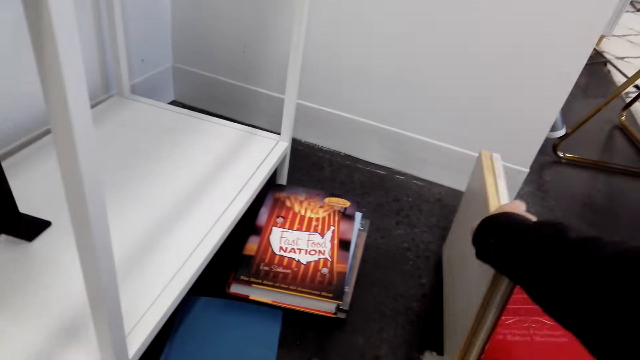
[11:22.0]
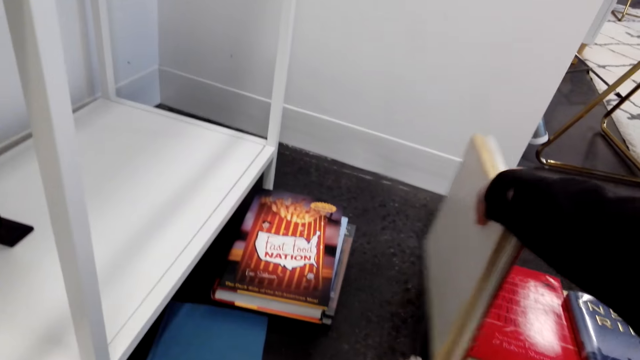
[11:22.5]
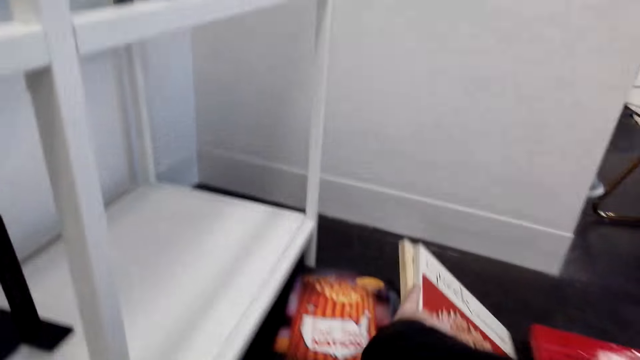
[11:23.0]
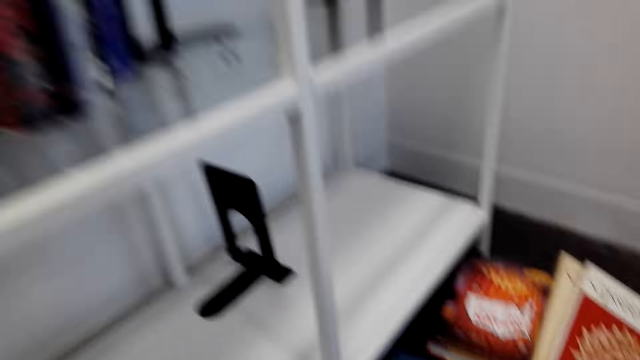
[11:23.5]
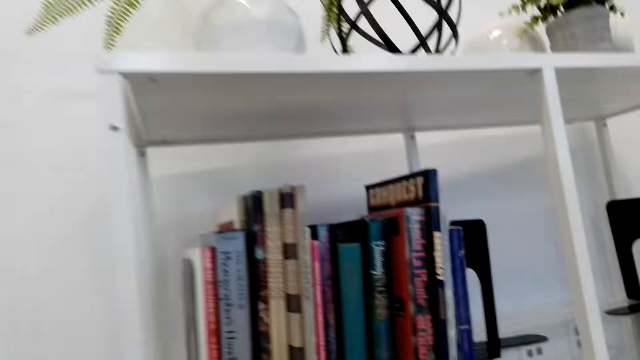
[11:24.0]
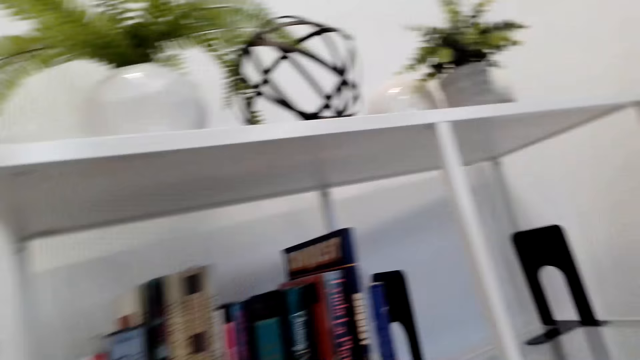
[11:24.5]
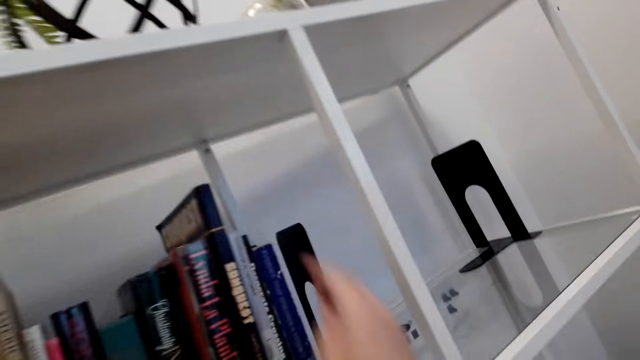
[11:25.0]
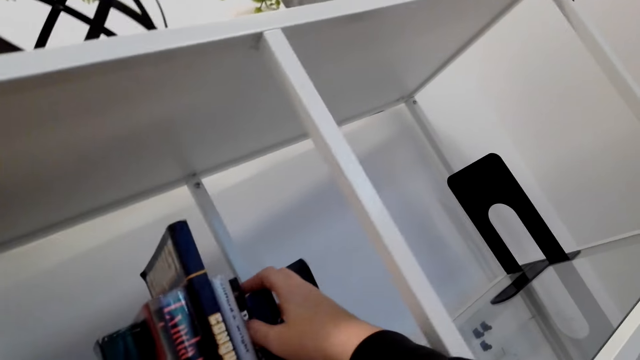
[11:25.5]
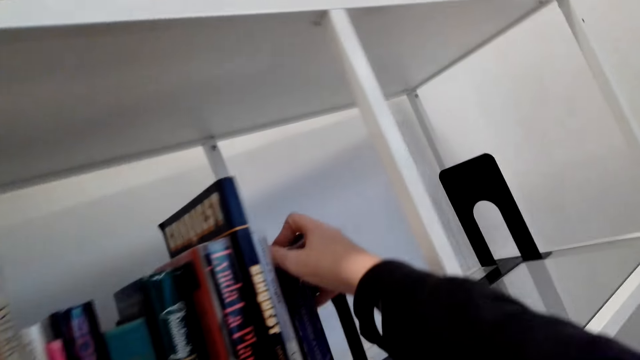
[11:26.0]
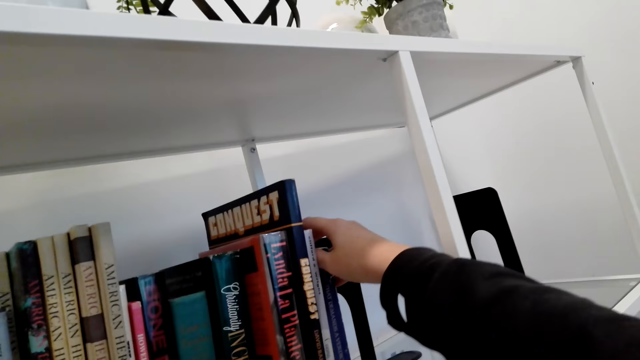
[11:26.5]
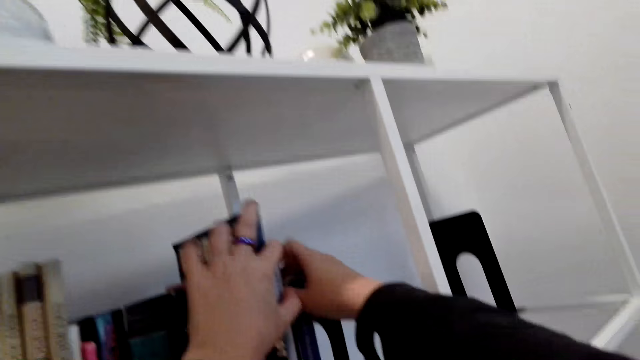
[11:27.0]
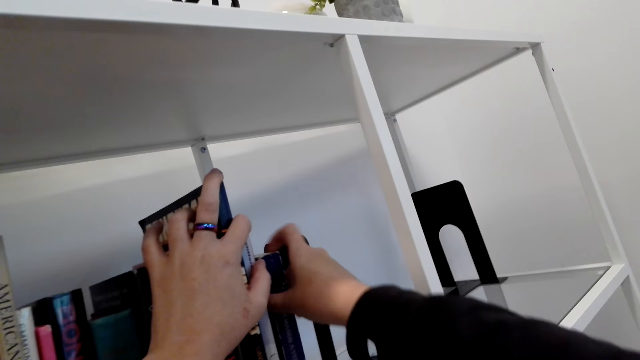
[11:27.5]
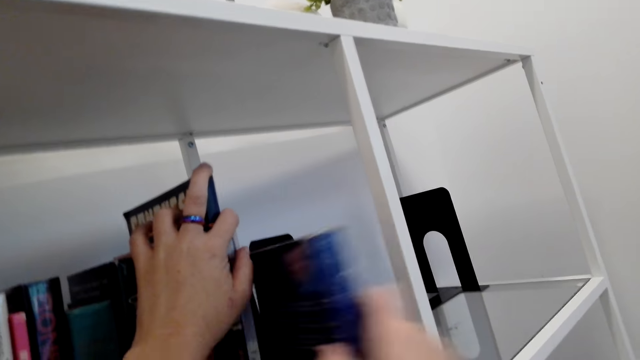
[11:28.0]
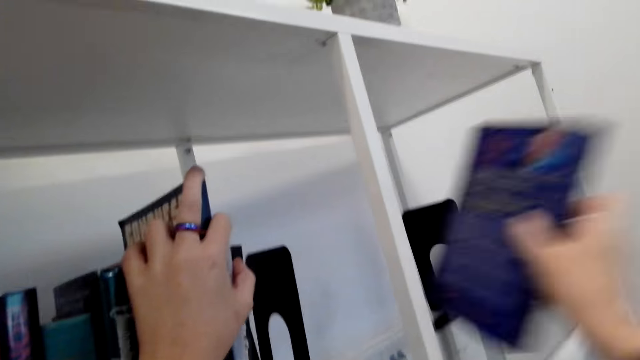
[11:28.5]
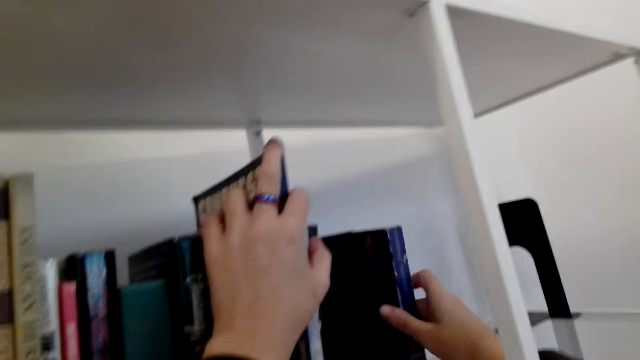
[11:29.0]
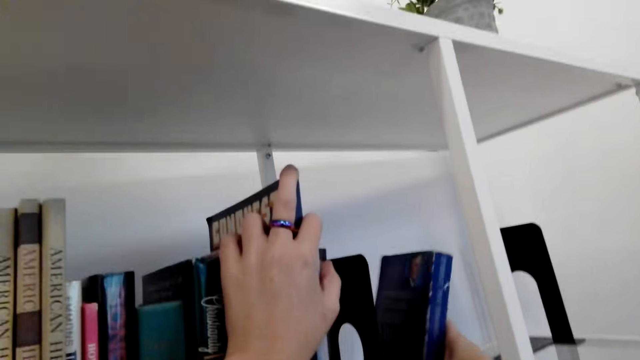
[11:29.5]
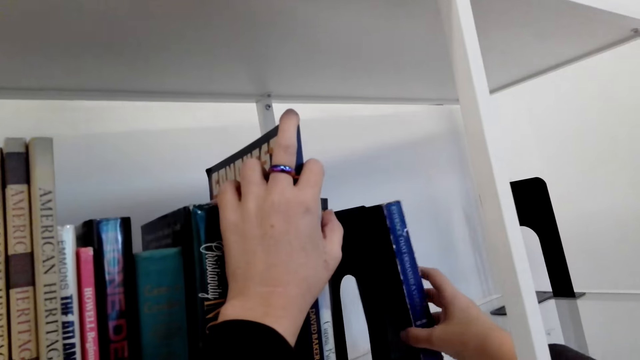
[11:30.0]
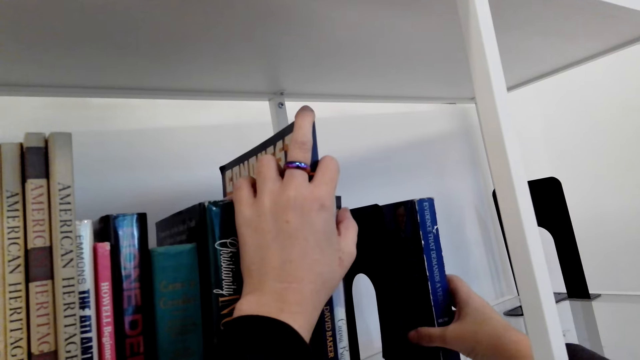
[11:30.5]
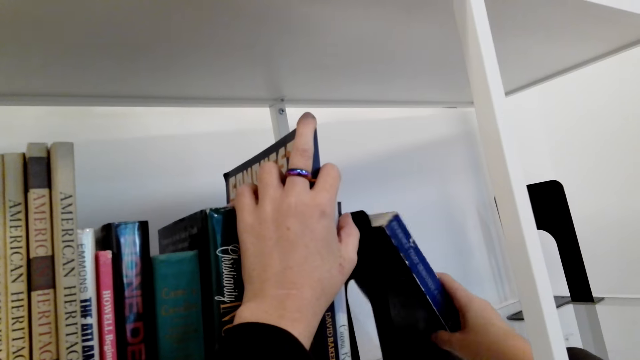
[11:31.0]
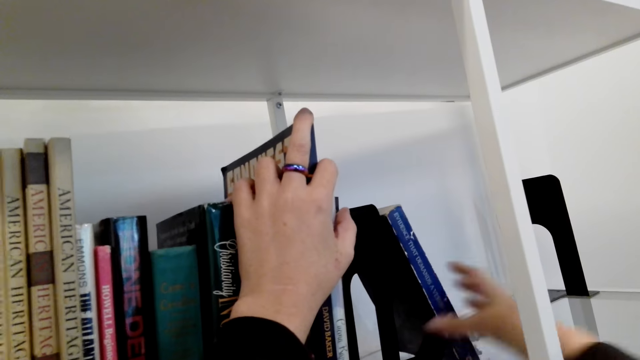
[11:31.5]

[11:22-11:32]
The camera wearer arranges the books on the shelf. They remove a book from the shelf and put the book on the shelf.

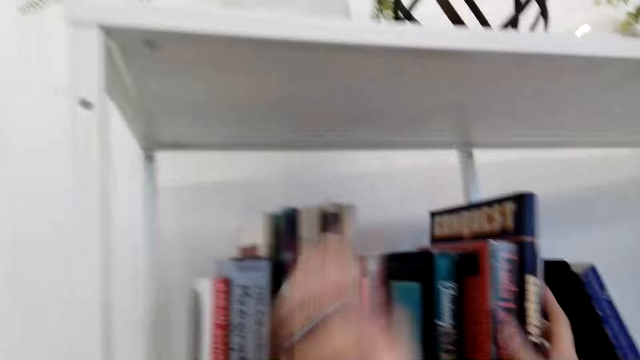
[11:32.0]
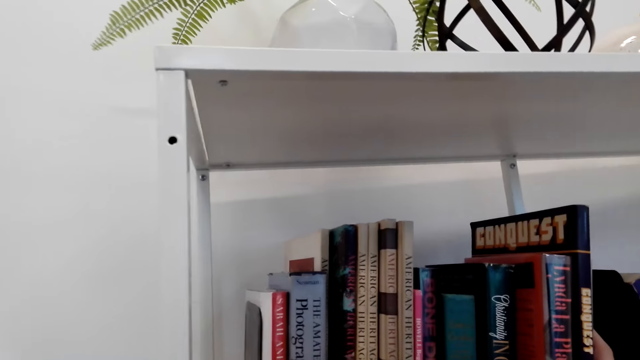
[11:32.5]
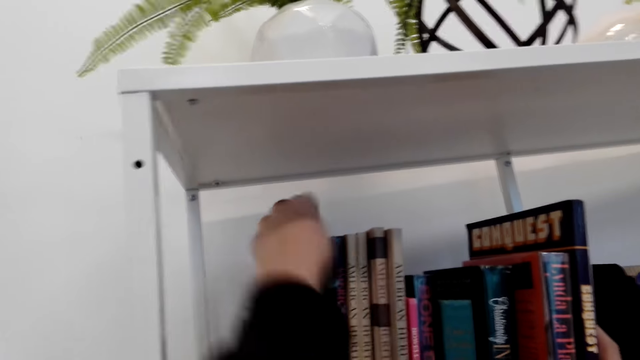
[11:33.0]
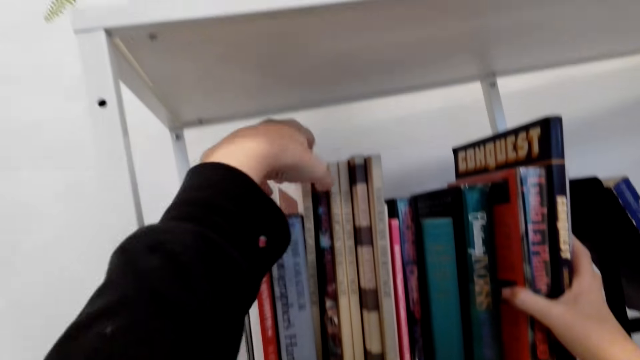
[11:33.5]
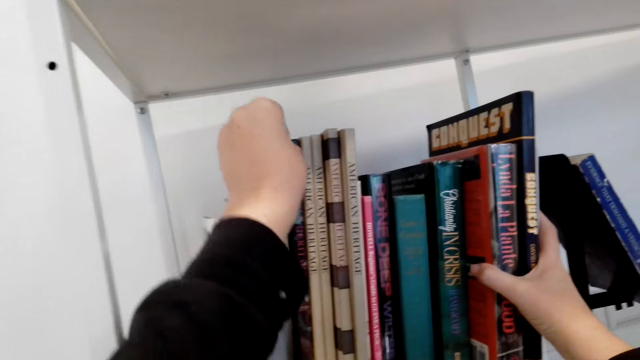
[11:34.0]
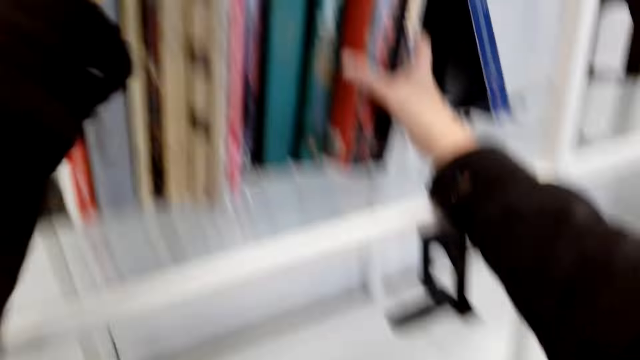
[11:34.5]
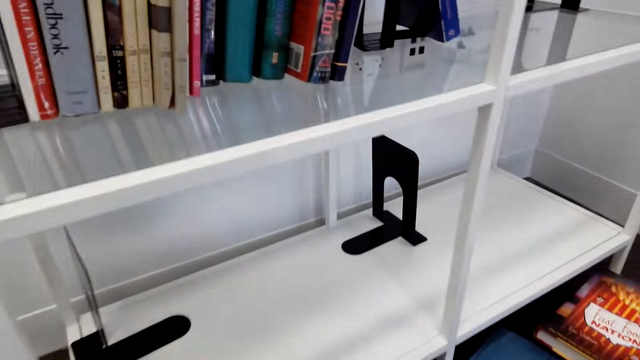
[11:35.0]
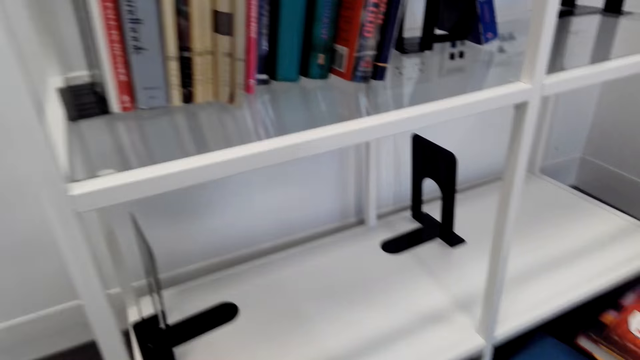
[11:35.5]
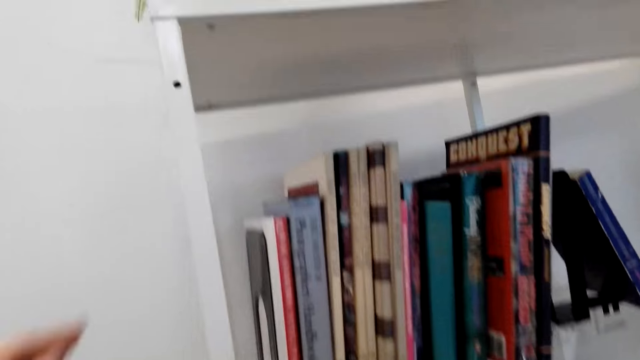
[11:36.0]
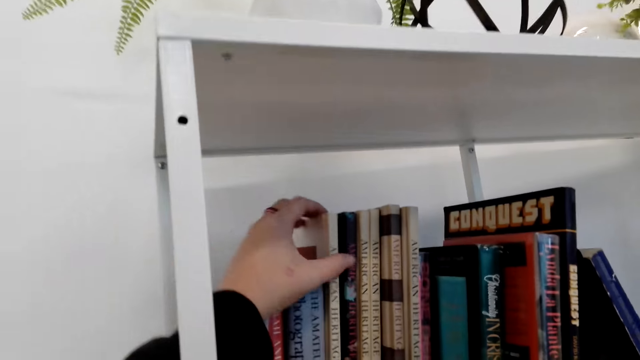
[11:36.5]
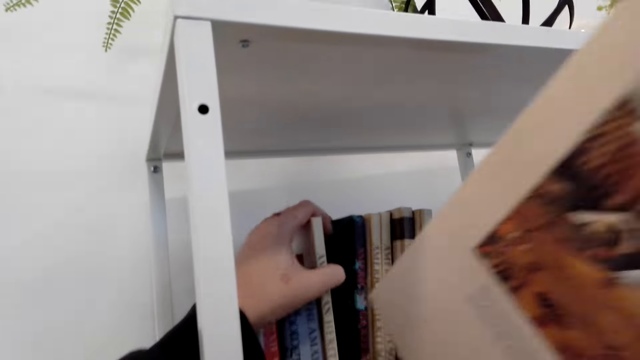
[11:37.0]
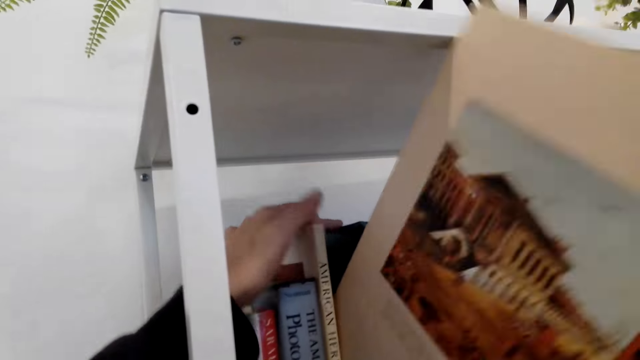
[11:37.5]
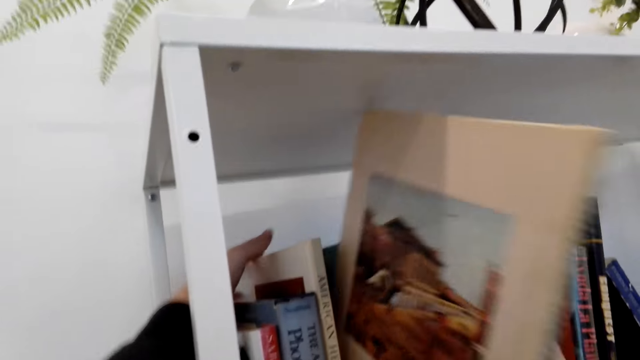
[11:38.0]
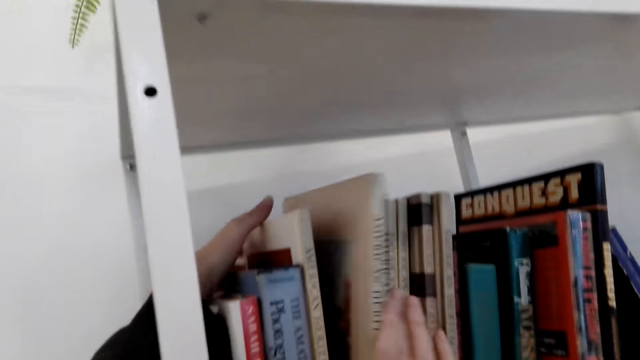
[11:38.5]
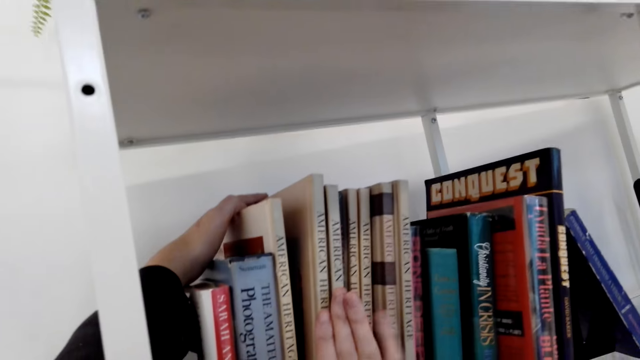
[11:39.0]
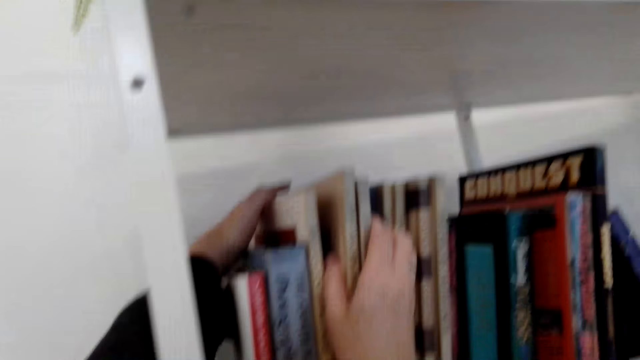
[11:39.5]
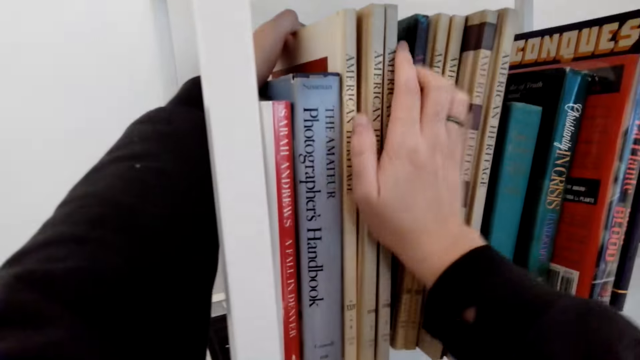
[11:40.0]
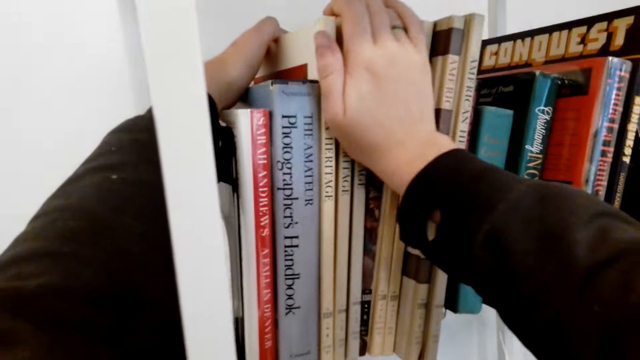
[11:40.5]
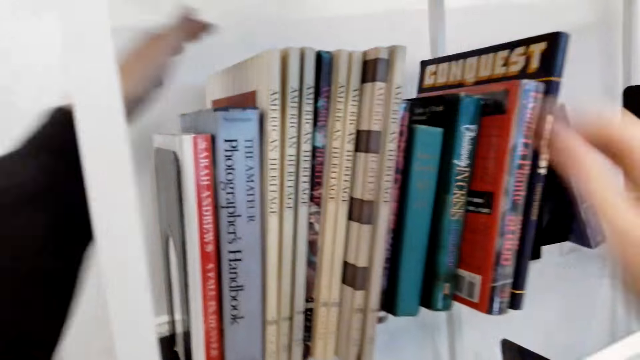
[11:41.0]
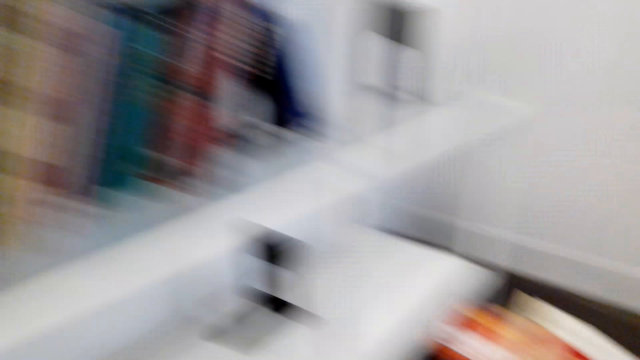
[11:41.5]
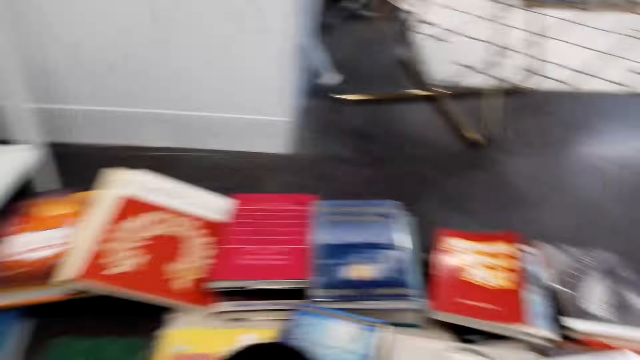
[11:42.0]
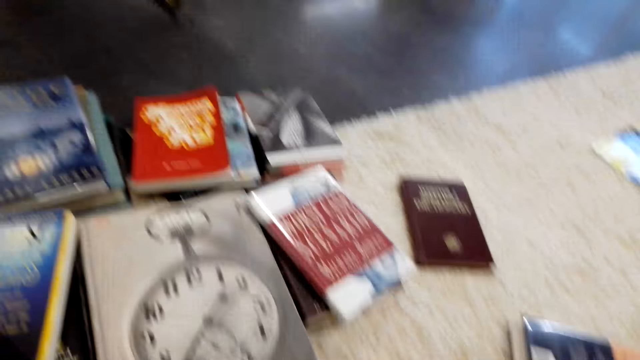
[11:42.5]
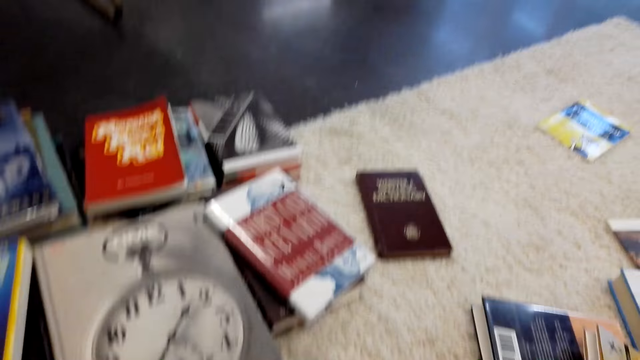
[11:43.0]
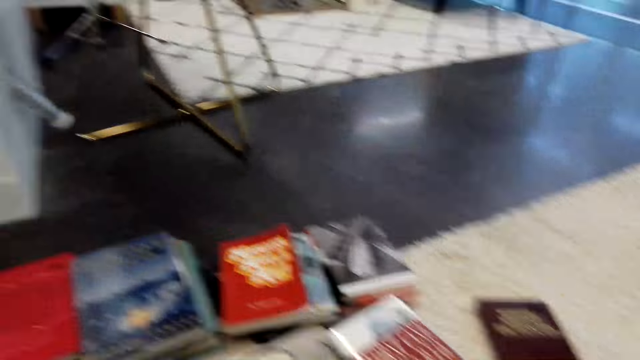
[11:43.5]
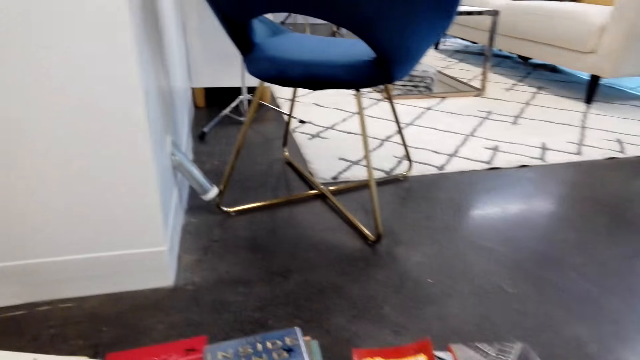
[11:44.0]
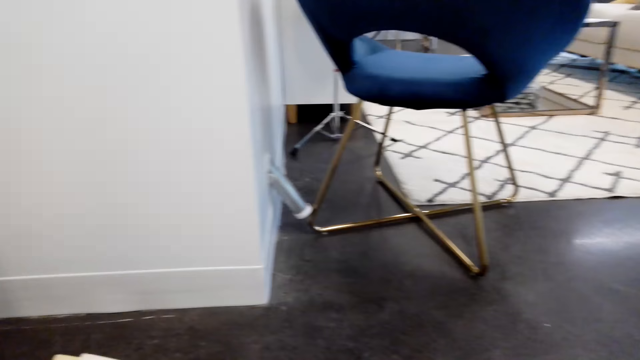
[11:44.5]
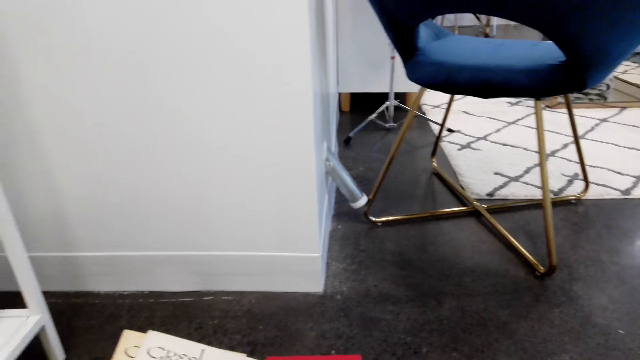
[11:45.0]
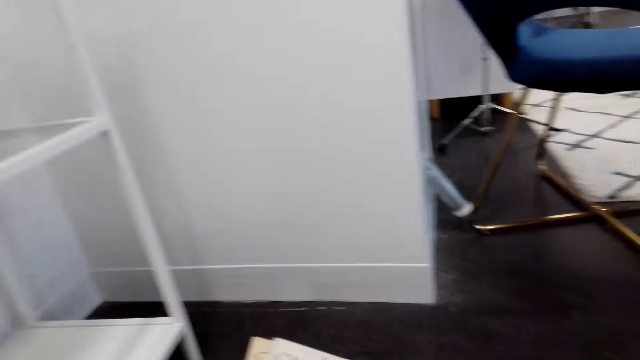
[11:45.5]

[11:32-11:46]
The camera wearer removes a book from the shelf. They put the book on the shelf. They arrange the books on the floor.
